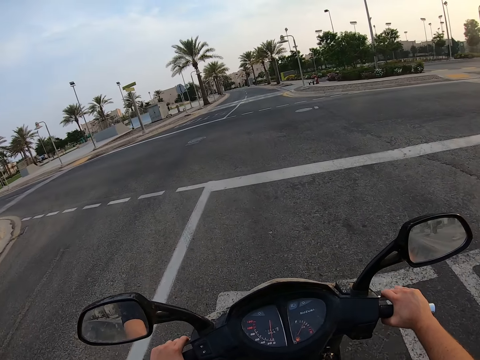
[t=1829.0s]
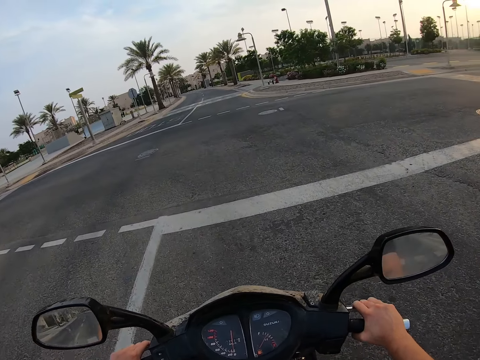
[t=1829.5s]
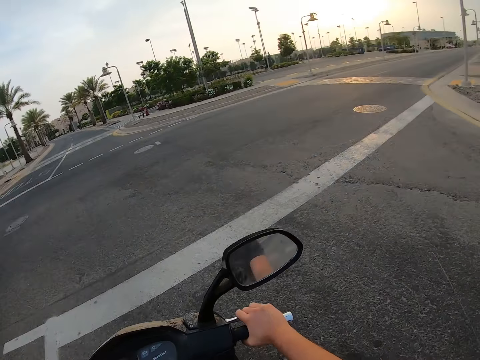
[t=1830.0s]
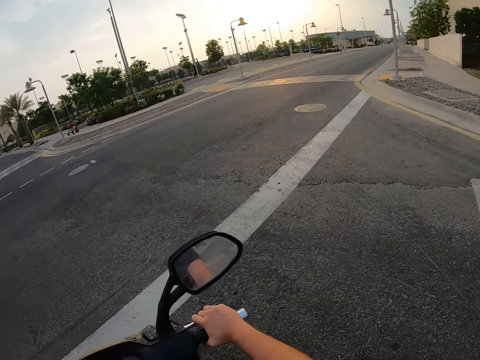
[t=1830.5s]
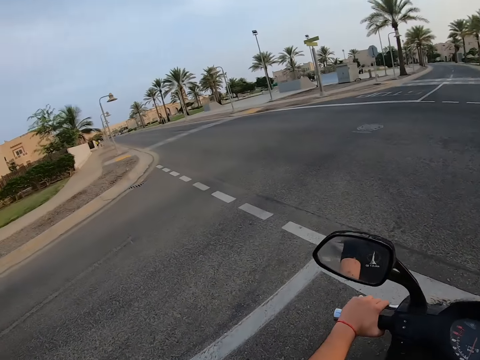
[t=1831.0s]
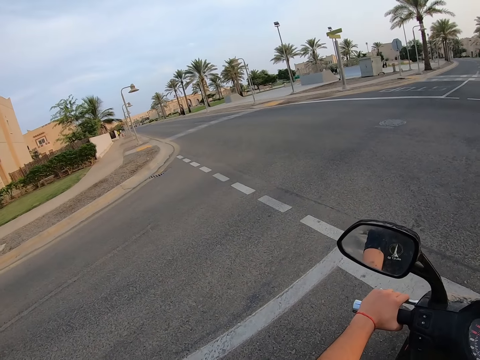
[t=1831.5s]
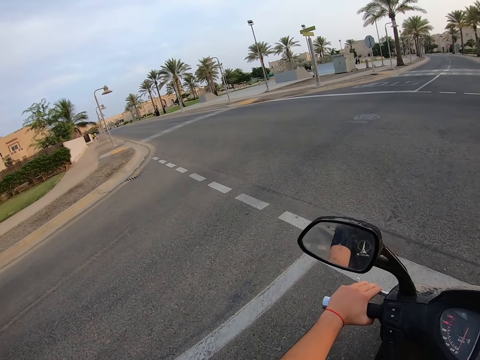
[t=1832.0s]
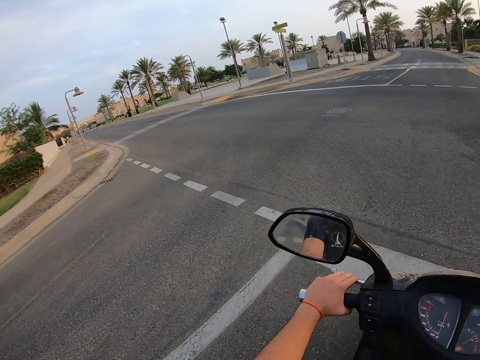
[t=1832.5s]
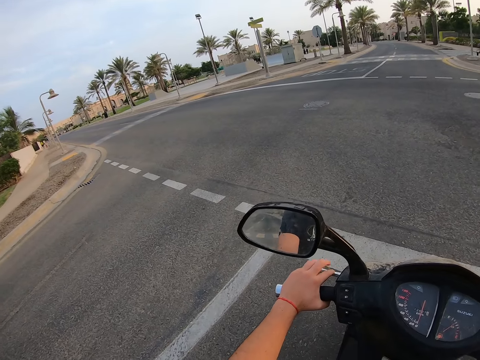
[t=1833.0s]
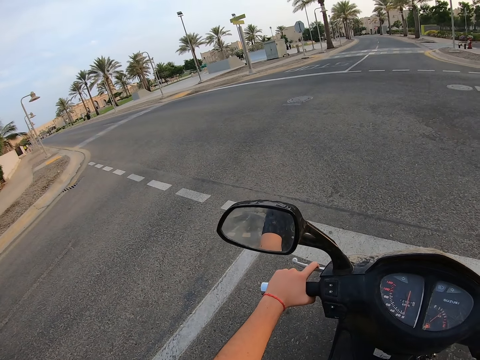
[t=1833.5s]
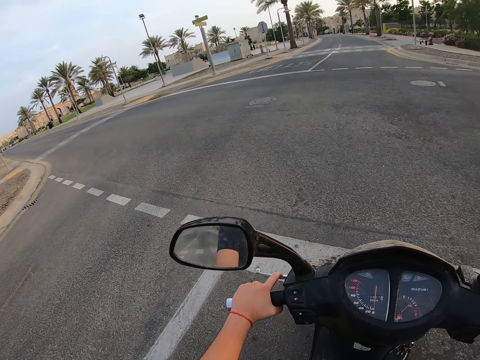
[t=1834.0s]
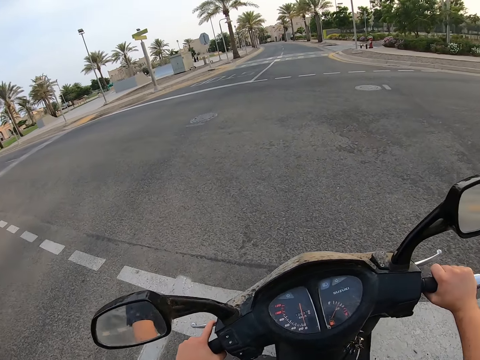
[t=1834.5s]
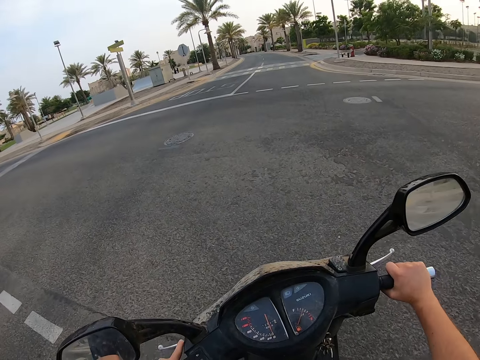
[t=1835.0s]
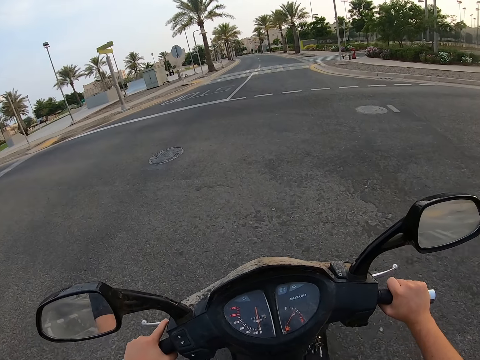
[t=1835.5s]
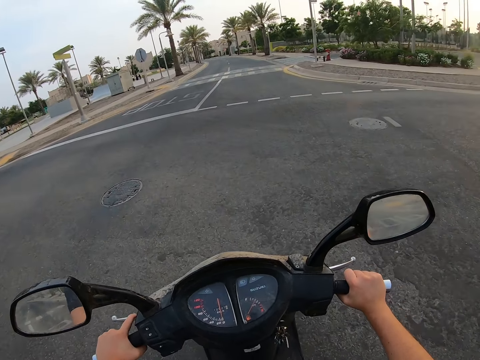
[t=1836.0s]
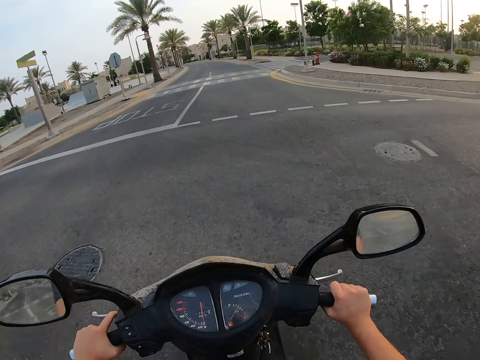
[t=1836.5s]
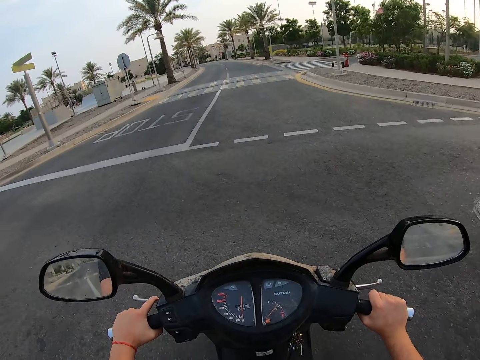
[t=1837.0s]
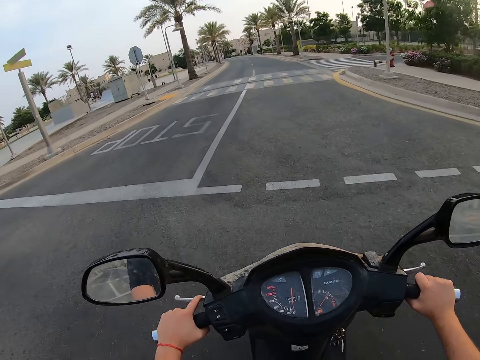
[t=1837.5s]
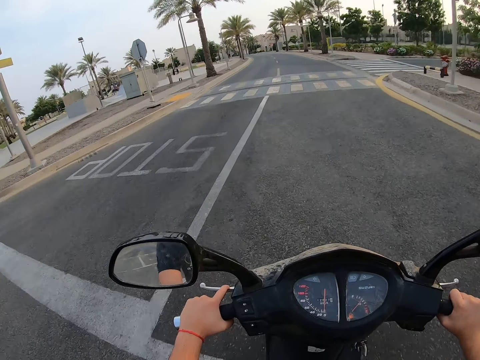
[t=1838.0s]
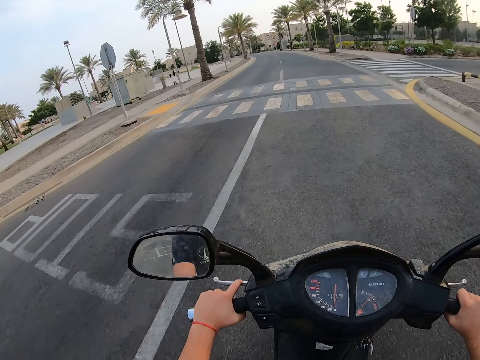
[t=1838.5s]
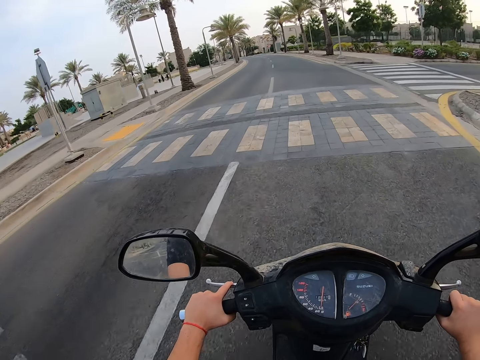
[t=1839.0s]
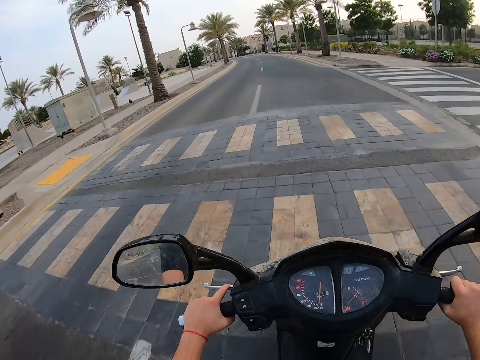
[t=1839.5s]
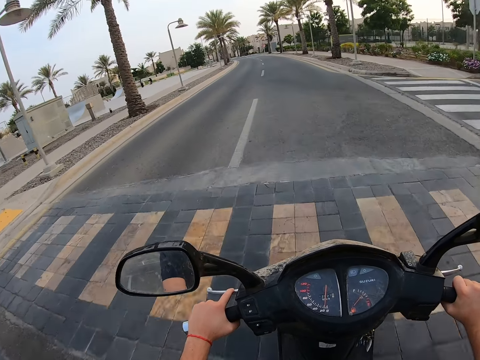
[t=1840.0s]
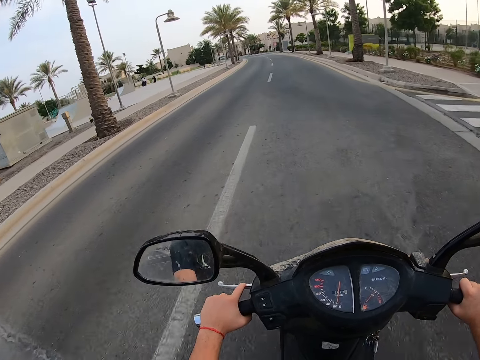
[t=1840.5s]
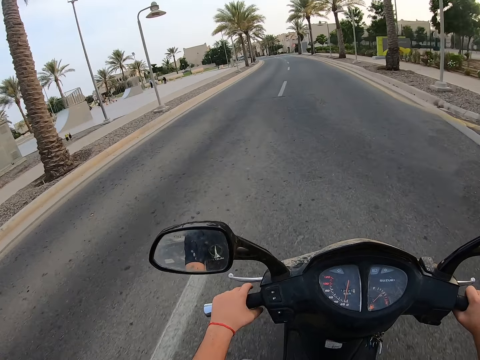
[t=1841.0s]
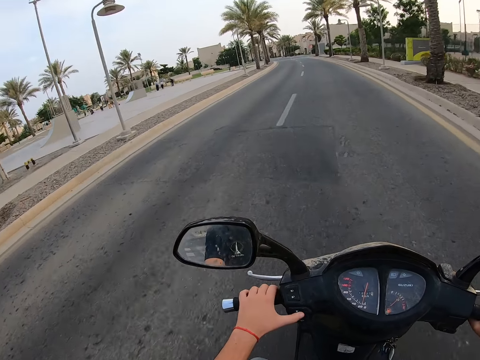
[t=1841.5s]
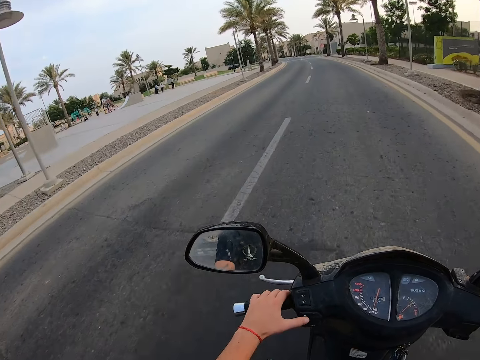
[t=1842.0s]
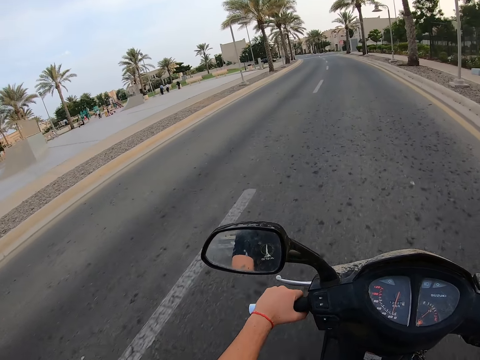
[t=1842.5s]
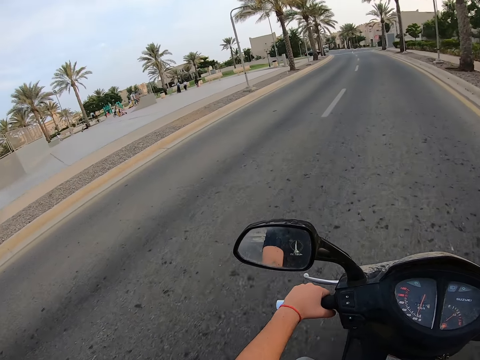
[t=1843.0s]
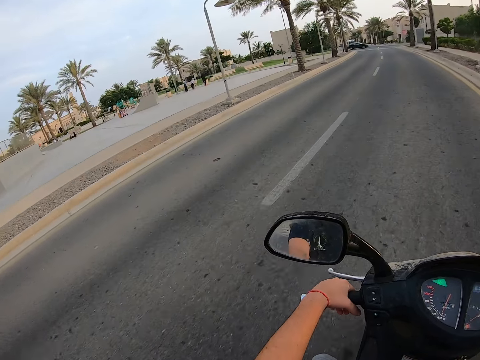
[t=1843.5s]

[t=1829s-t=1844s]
The camera wearer stops on the road with a motorcycle. They look around. They ride the motorcycle in the road.

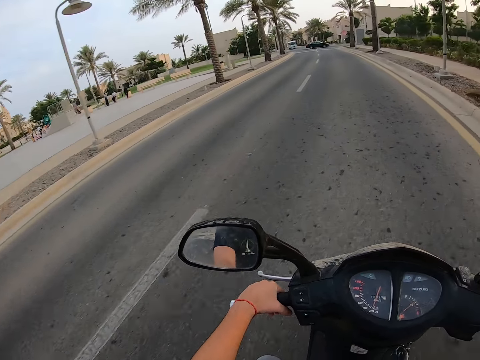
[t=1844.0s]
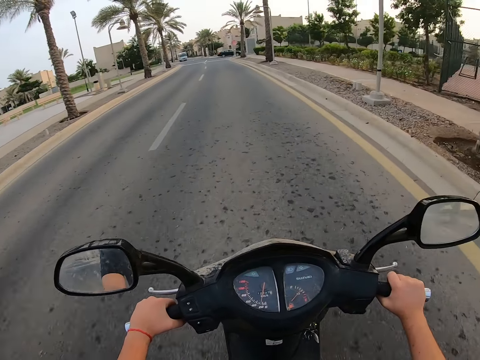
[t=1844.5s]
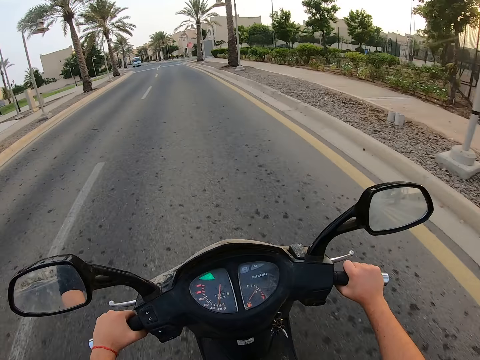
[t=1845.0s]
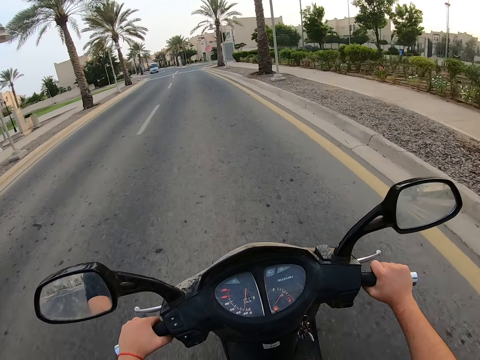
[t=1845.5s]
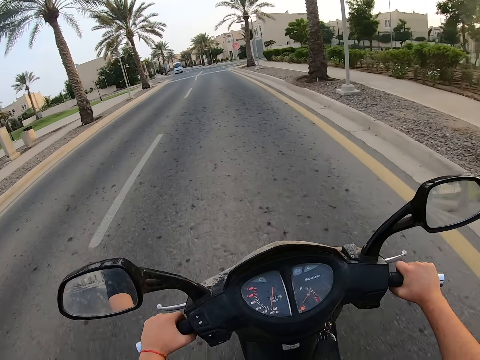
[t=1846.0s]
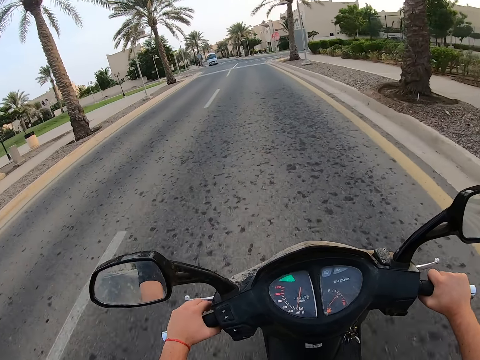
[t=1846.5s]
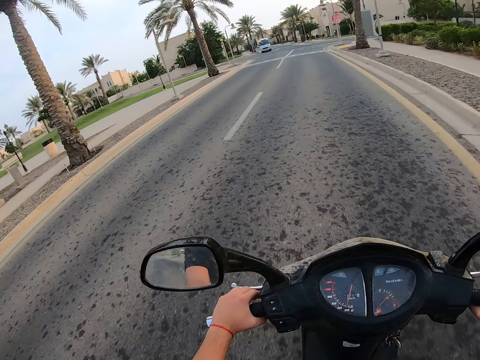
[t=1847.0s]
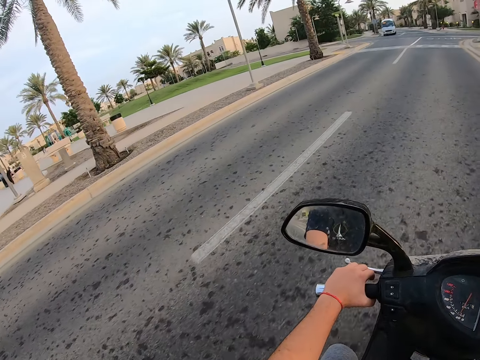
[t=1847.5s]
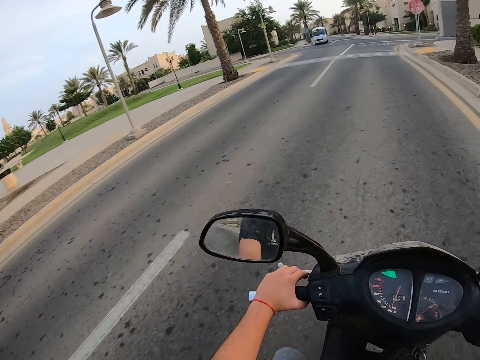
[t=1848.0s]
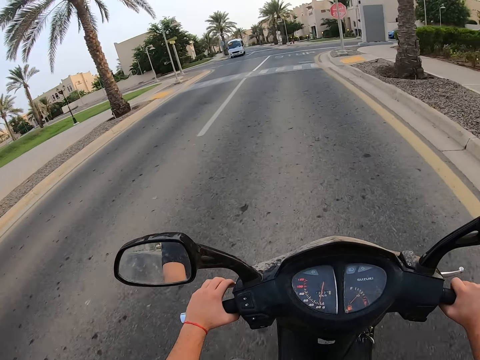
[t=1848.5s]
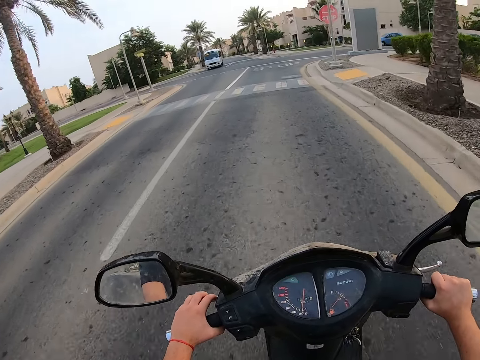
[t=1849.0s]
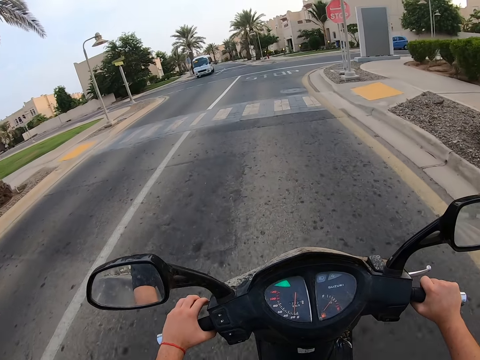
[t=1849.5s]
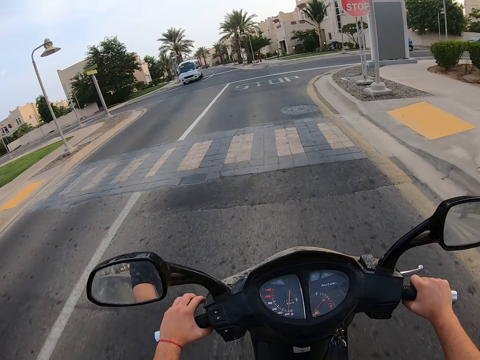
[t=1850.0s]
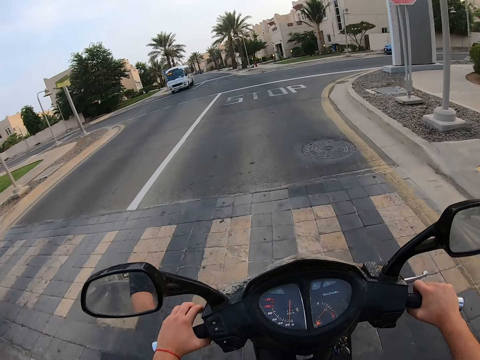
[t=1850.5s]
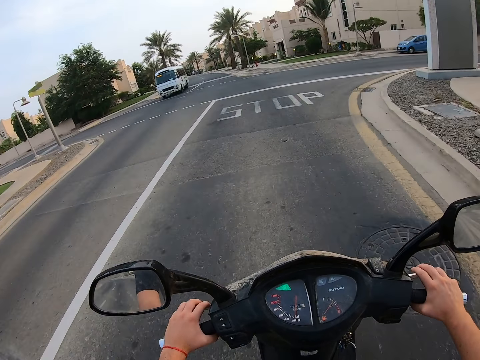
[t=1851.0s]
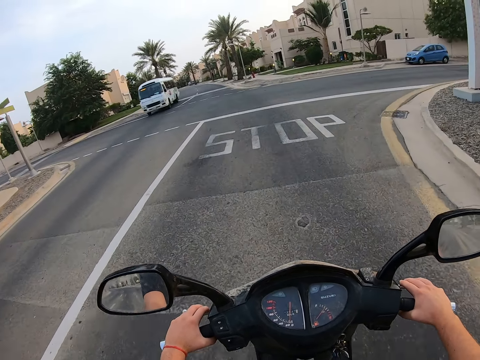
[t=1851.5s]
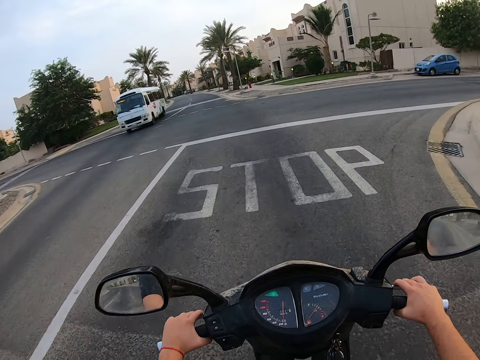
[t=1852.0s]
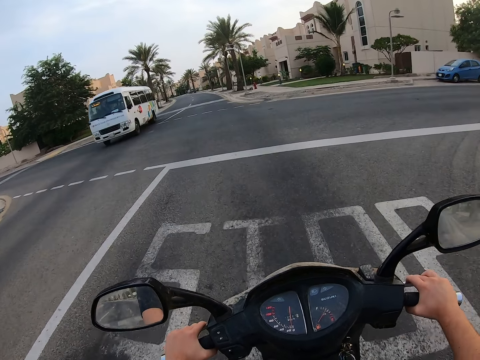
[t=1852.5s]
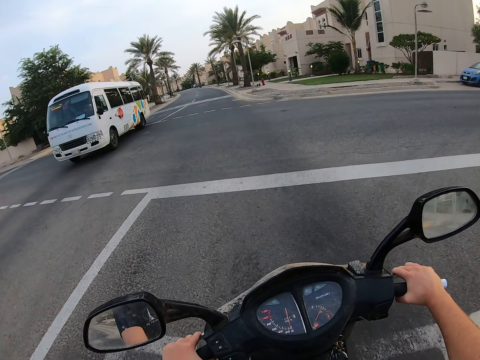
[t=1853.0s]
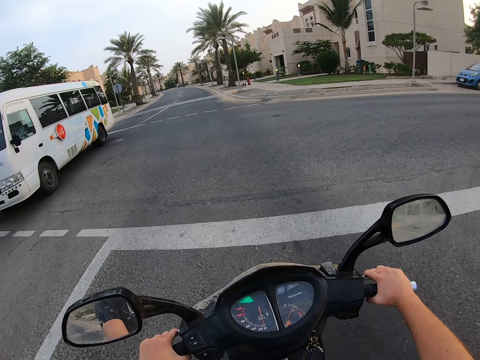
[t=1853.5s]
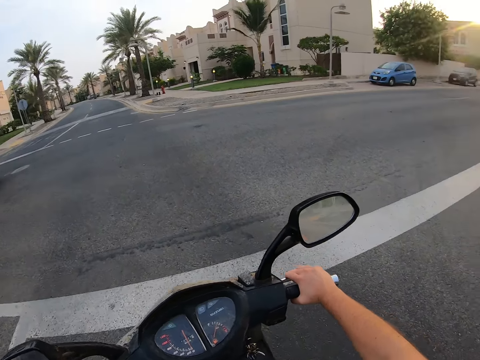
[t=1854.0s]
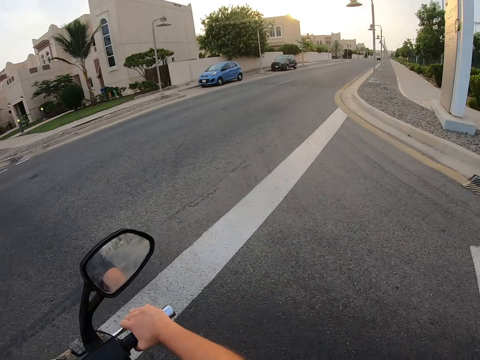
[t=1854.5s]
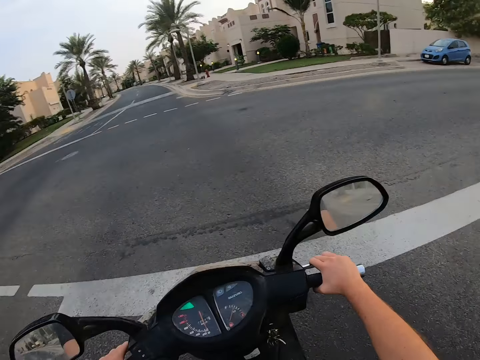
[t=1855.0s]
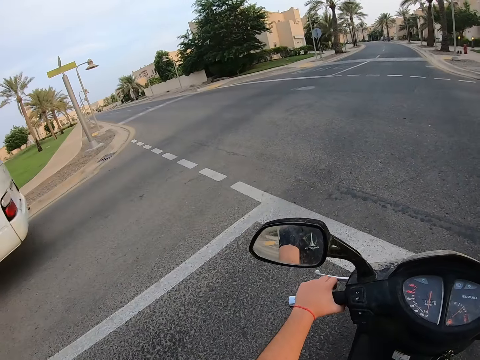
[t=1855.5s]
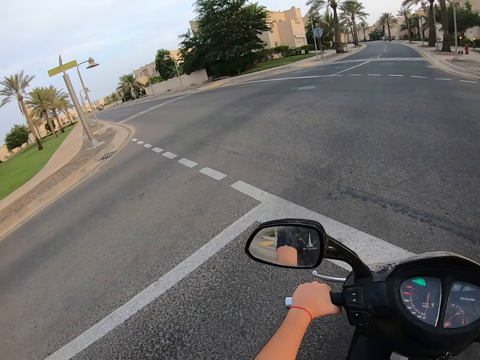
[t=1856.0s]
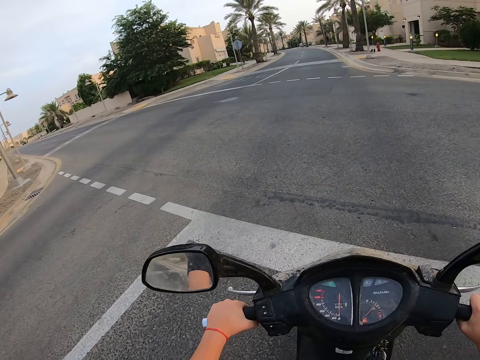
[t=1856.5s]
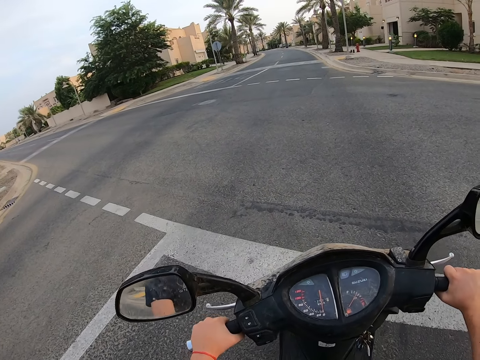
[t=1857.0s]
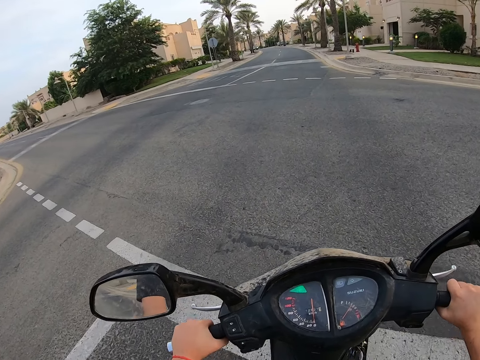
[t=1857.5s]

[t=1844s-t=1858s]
The camera wearer stops on the road with the motorcycle. They look around.
